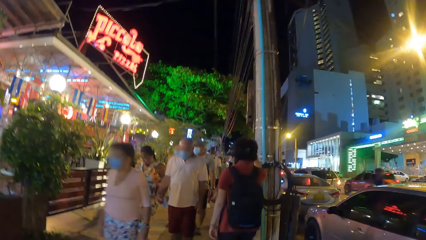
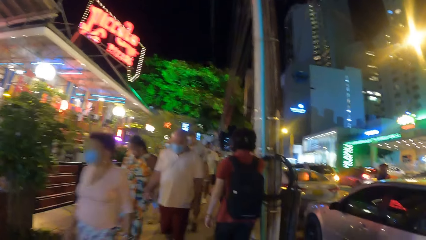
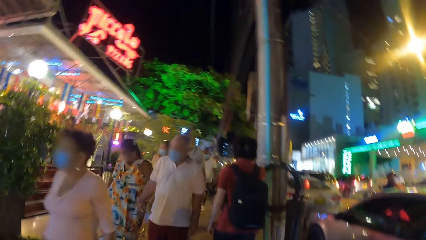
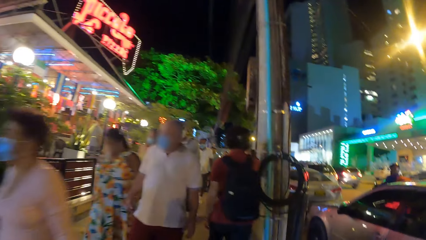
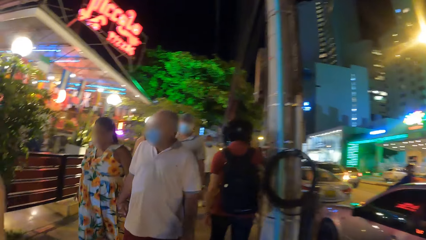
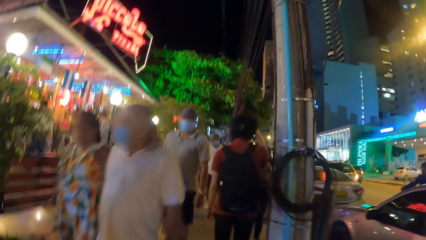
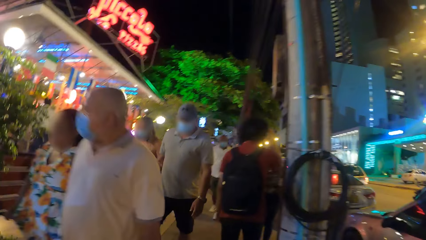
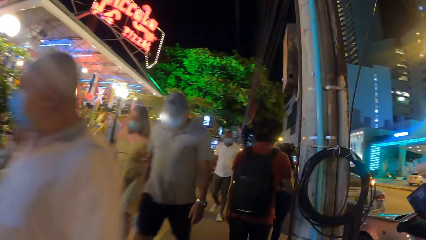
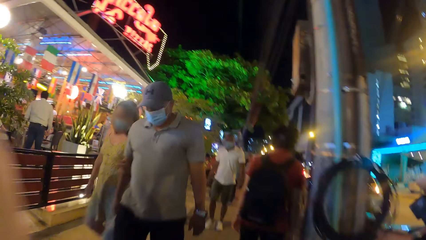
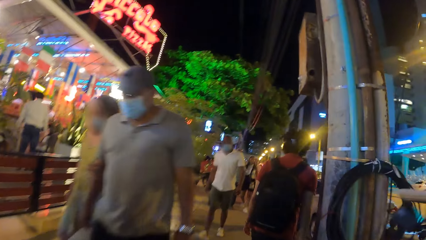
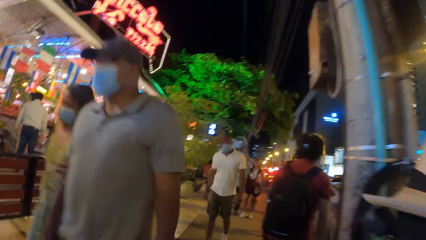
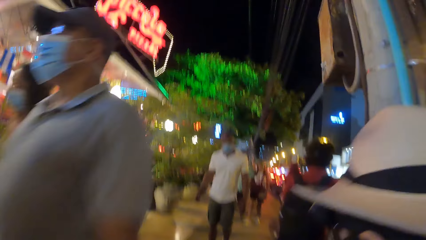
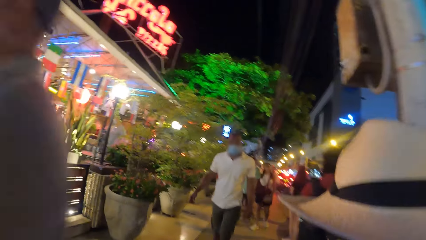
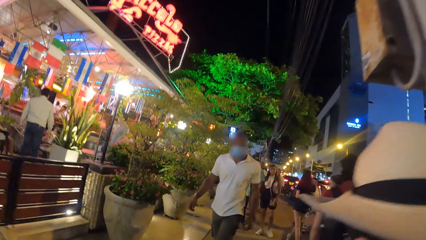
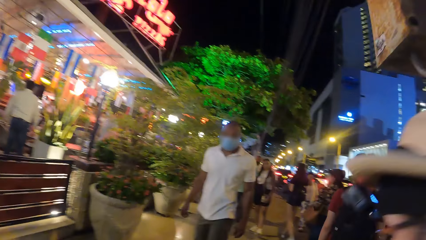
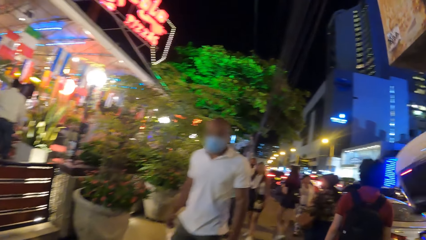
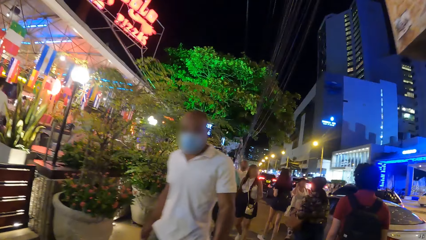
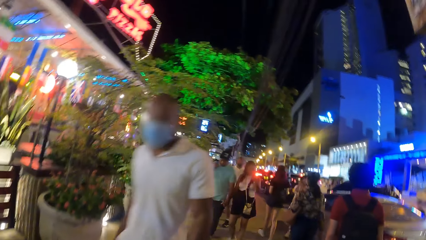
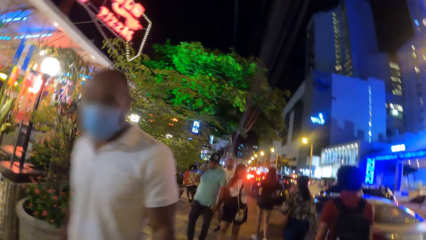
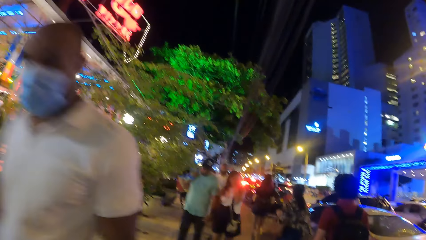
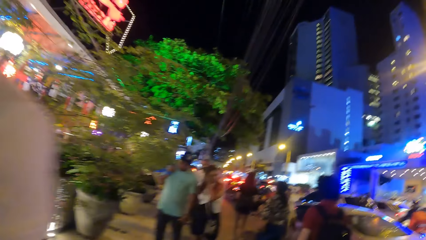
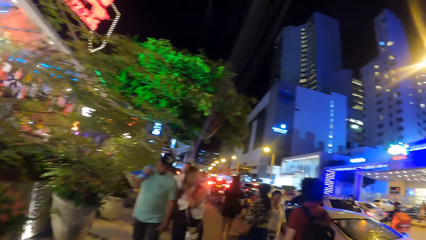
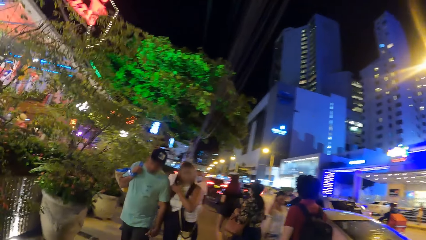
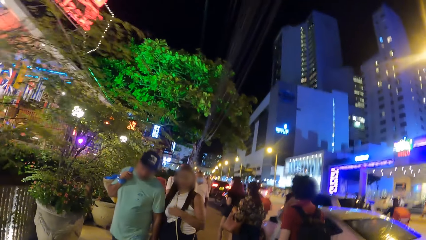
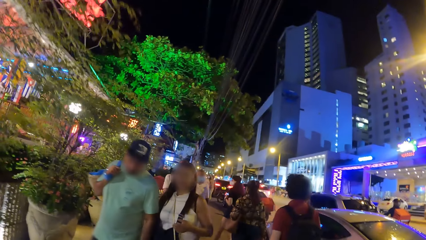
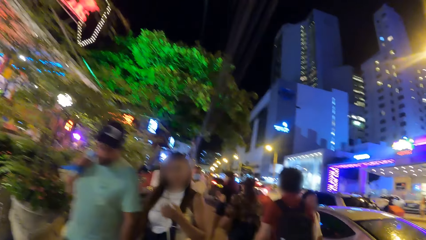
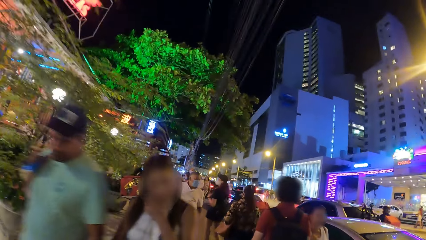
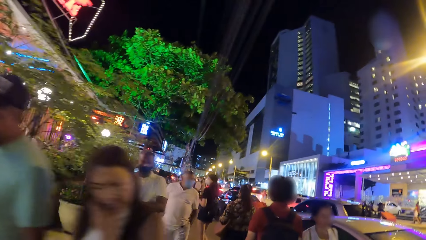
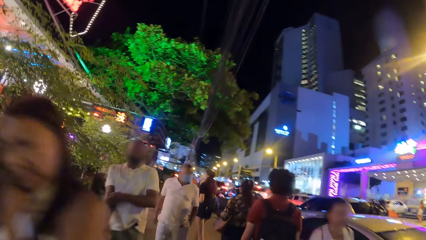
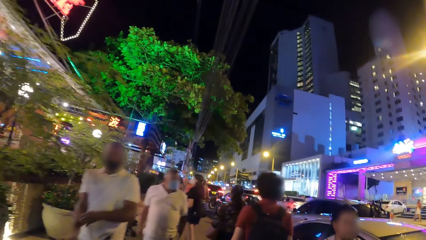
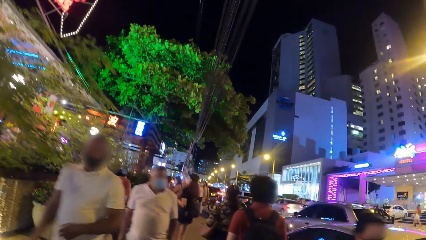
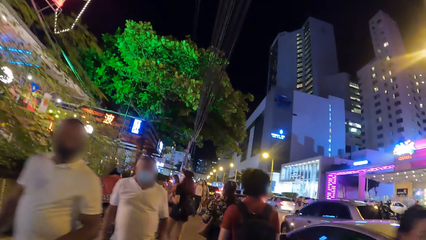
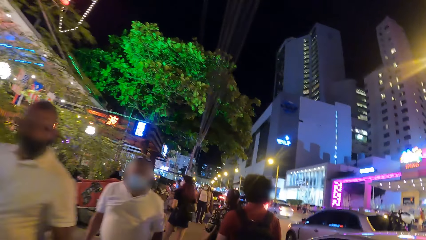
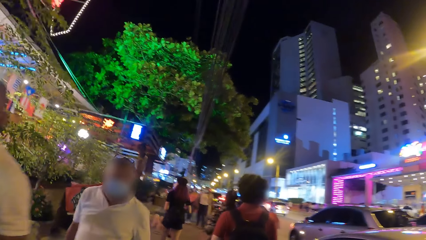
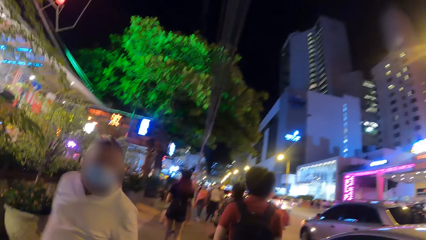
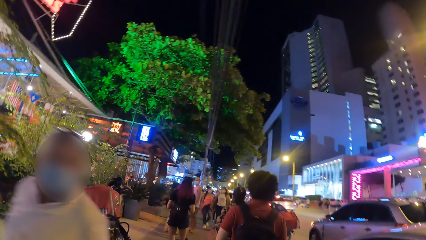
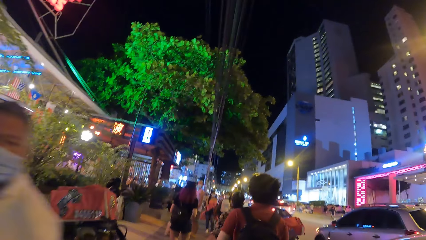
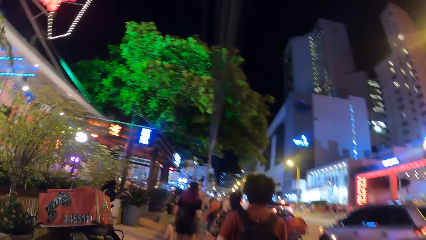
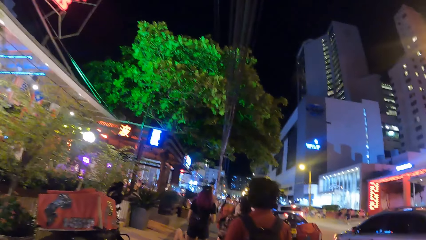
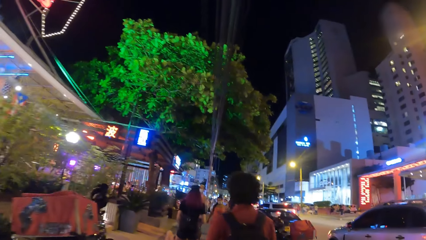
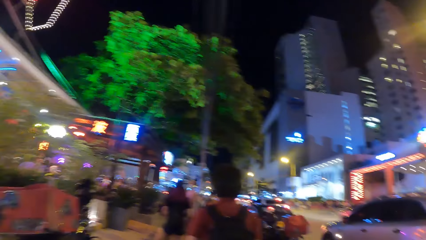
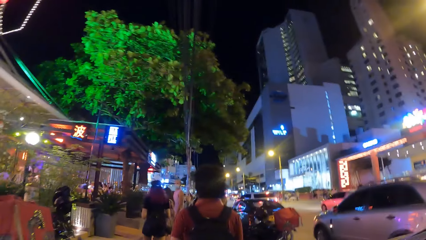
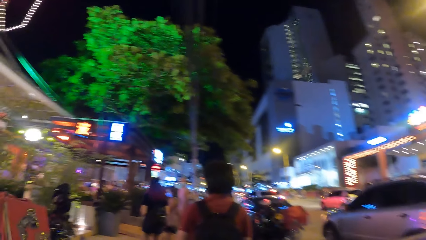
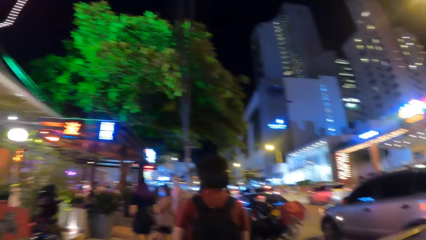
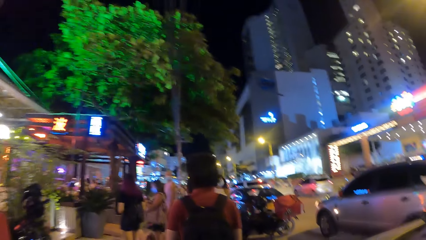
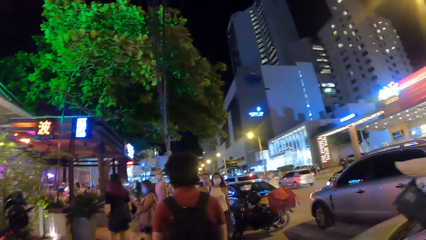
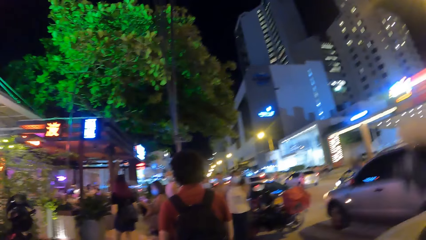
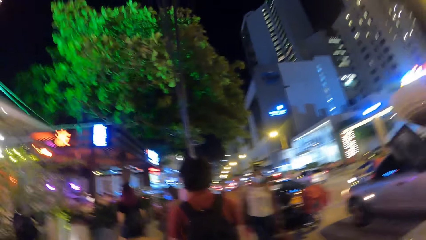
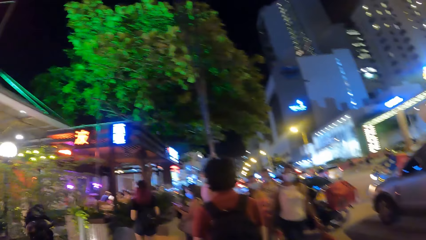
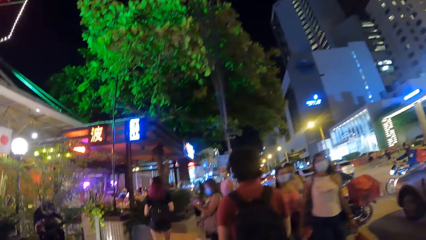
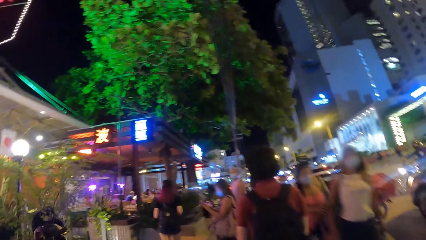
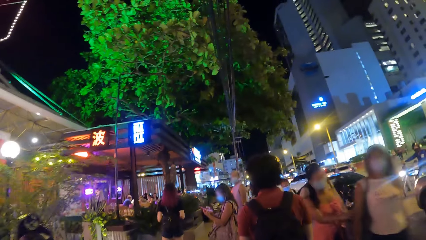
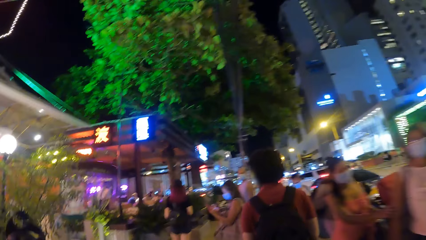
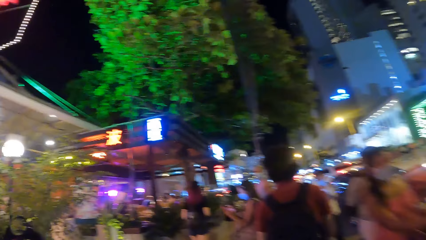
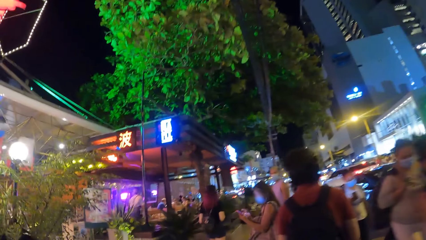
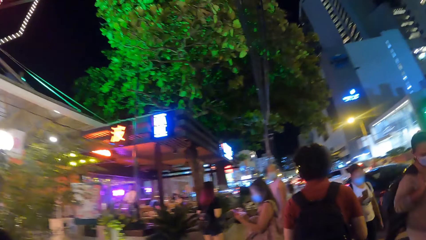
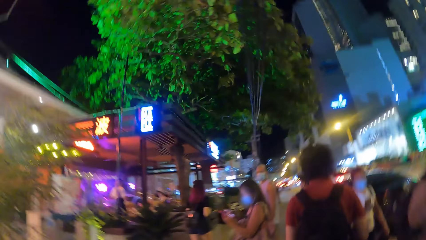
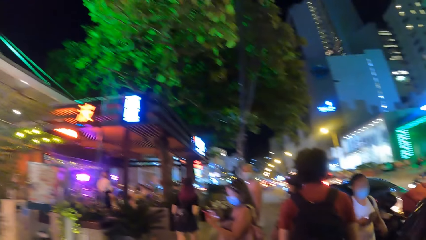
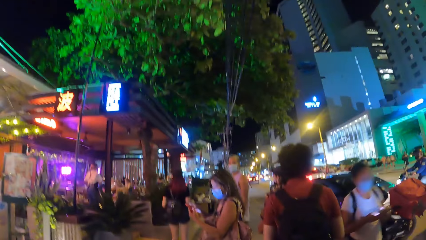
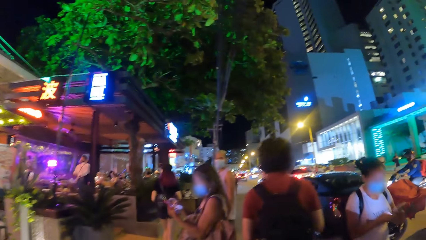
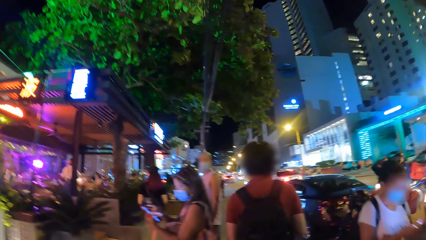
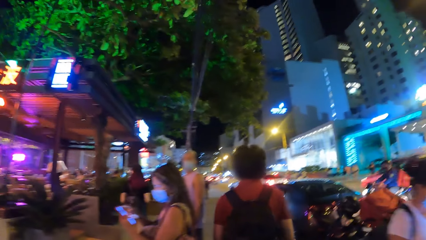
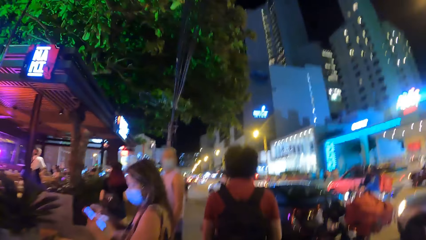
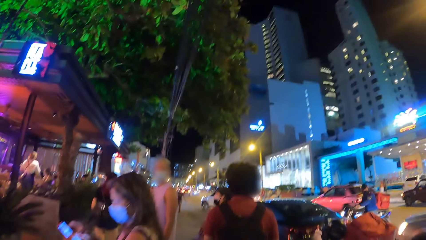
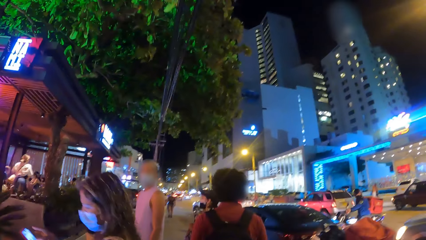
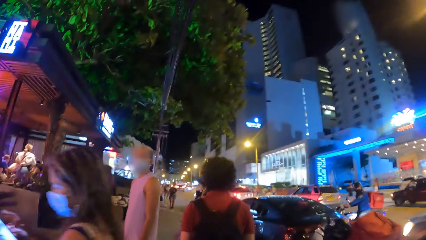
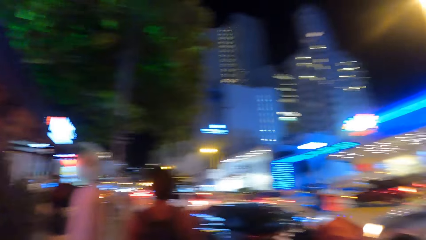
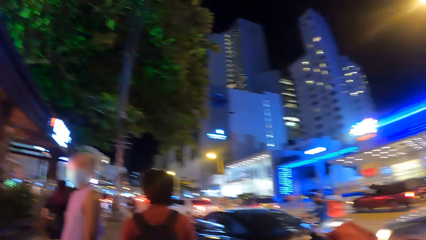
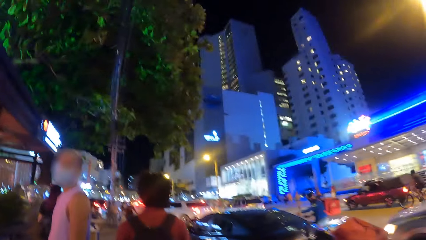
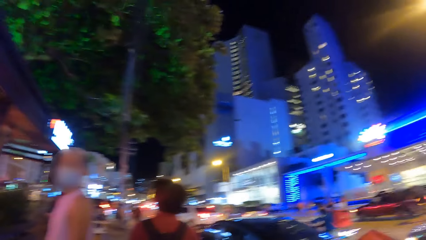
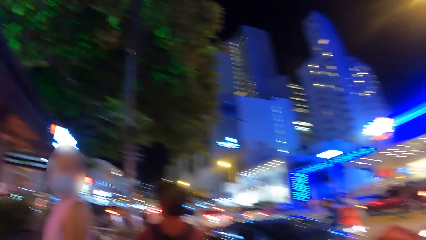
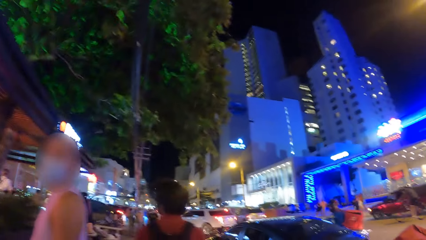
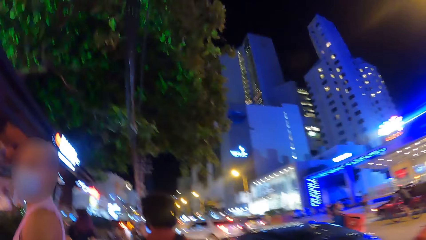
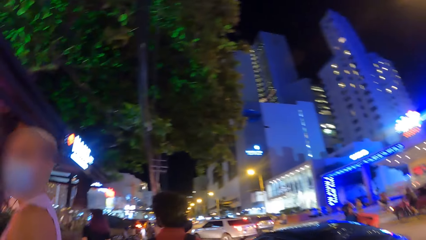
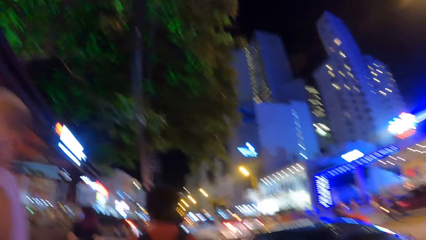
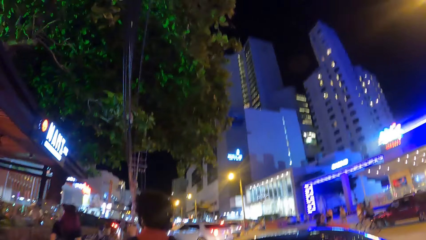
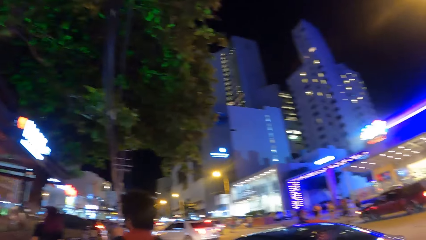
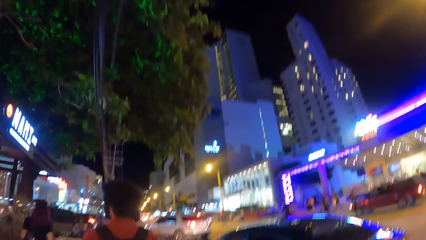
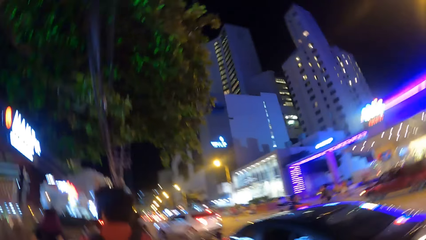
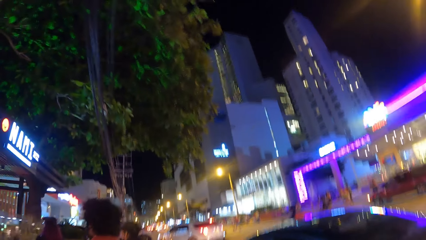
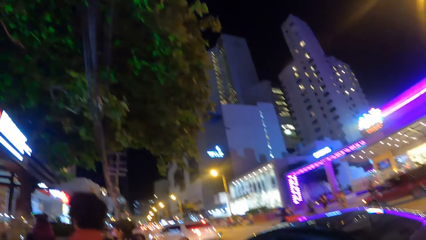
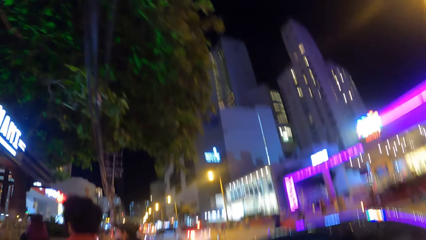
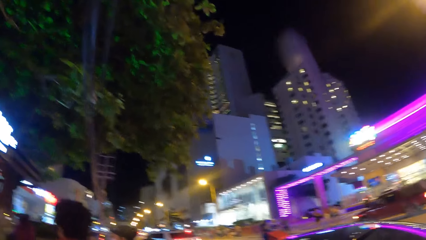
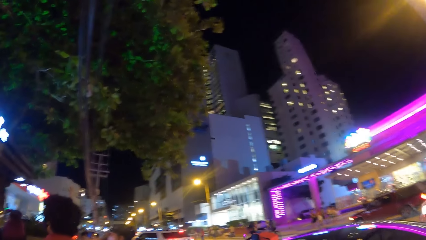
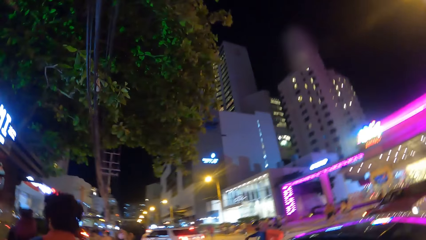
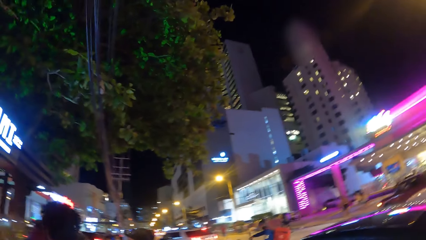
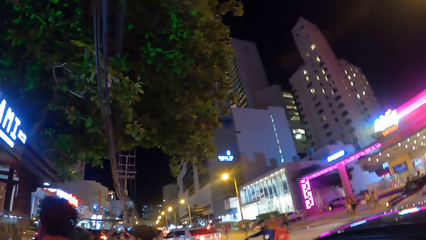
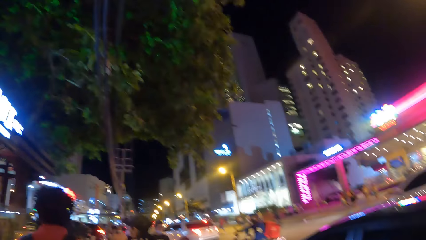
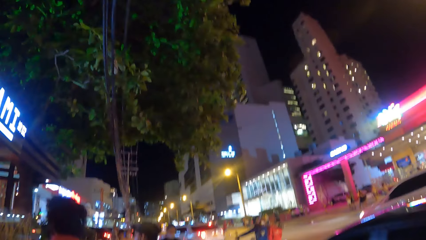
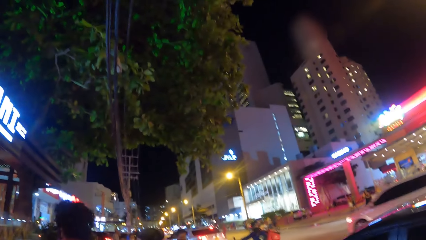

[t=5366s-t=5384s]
A person walks around. The camera wearer walks around. They look around. They walk around.
